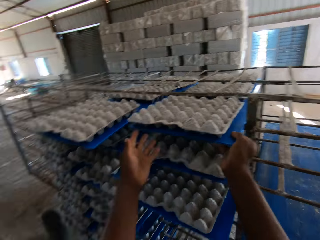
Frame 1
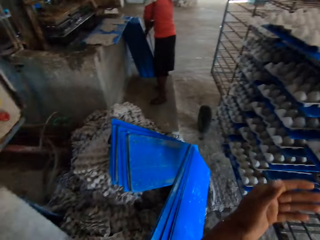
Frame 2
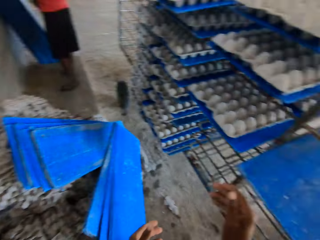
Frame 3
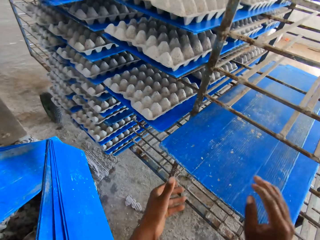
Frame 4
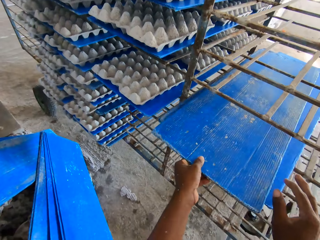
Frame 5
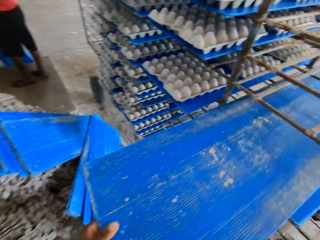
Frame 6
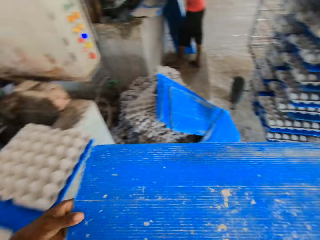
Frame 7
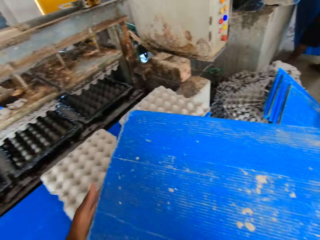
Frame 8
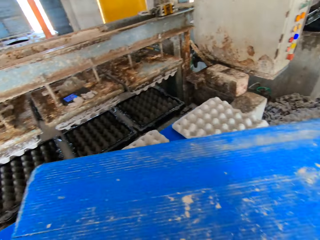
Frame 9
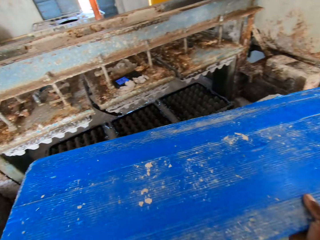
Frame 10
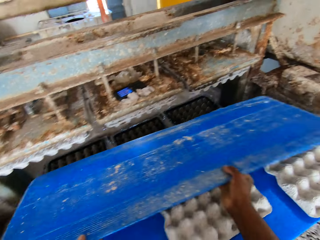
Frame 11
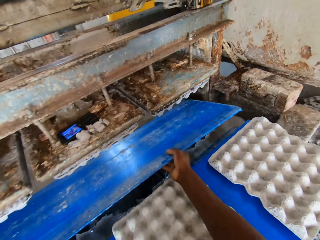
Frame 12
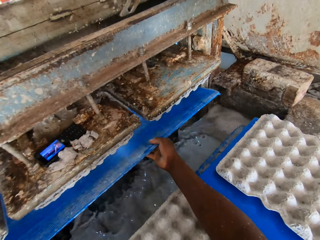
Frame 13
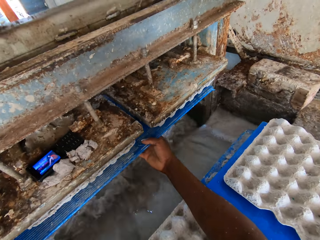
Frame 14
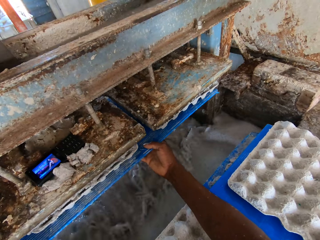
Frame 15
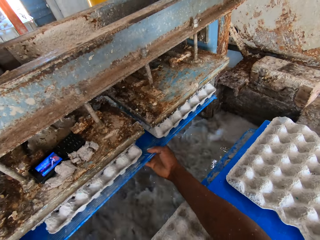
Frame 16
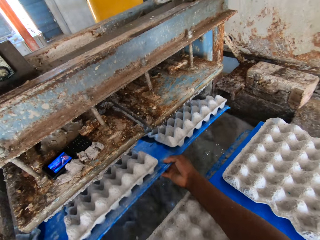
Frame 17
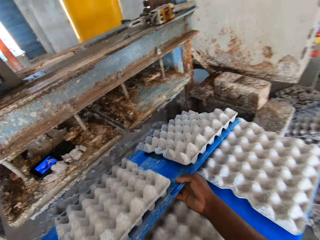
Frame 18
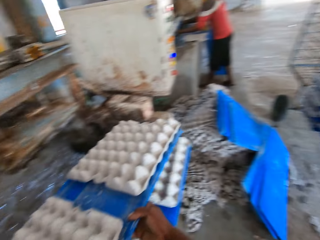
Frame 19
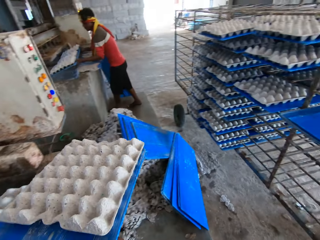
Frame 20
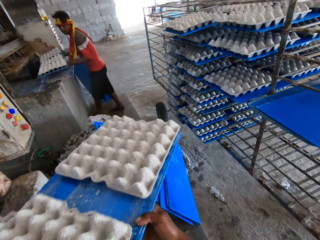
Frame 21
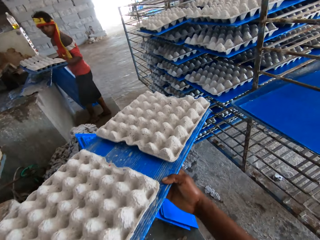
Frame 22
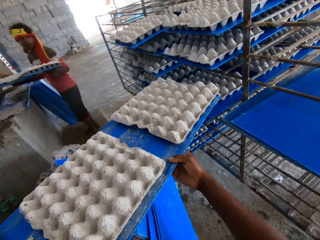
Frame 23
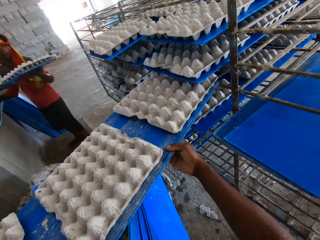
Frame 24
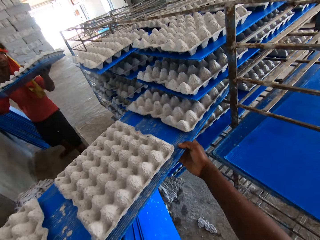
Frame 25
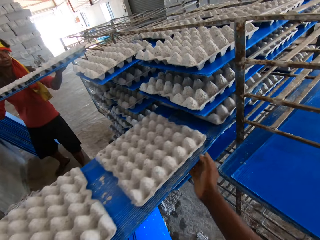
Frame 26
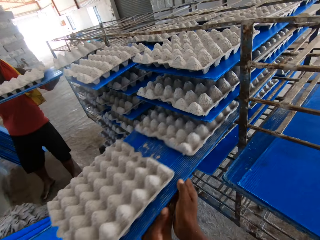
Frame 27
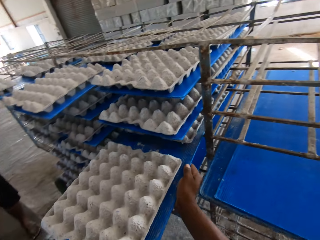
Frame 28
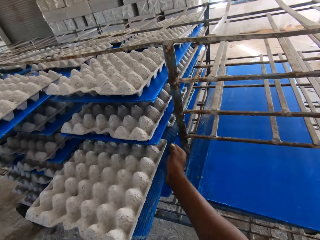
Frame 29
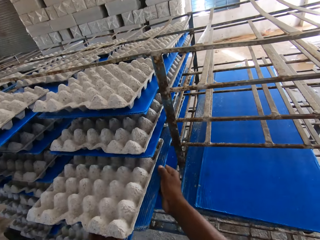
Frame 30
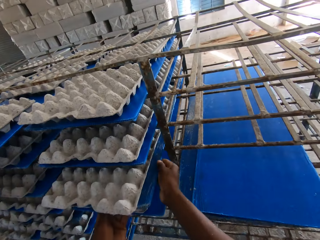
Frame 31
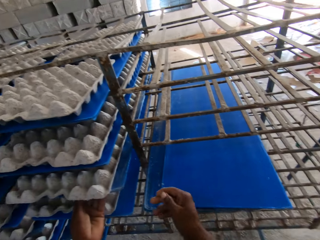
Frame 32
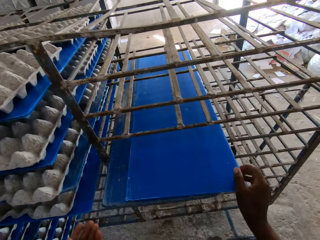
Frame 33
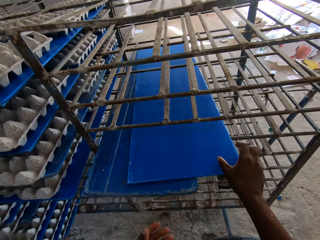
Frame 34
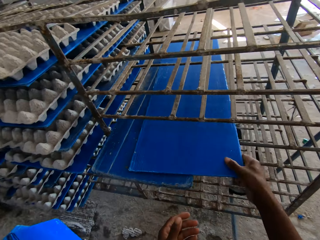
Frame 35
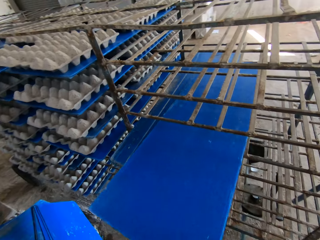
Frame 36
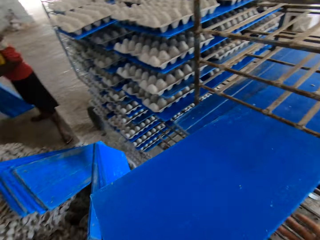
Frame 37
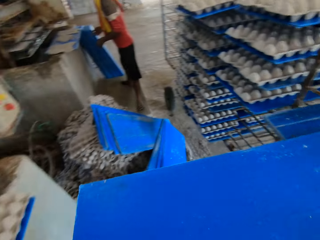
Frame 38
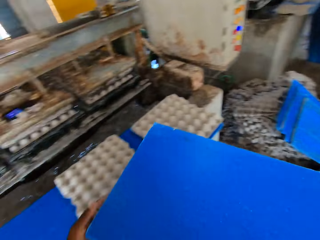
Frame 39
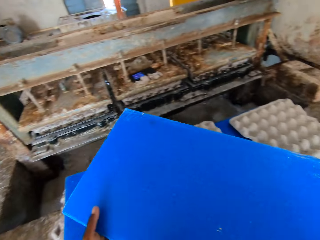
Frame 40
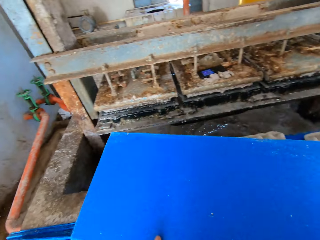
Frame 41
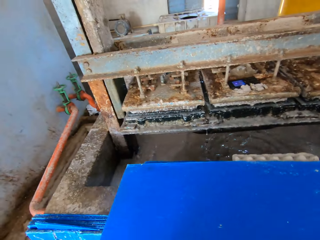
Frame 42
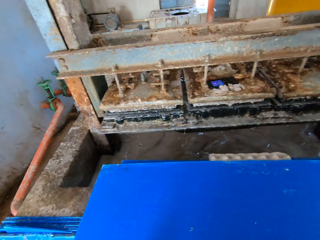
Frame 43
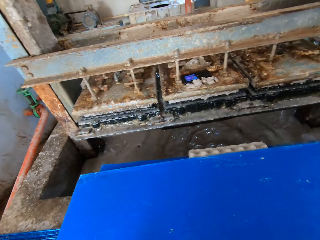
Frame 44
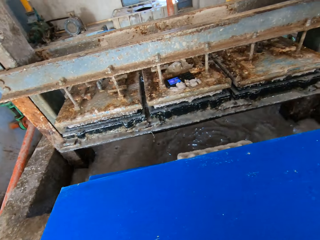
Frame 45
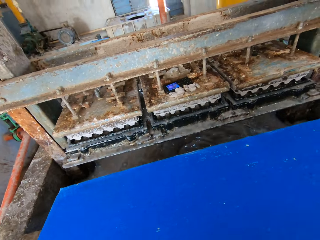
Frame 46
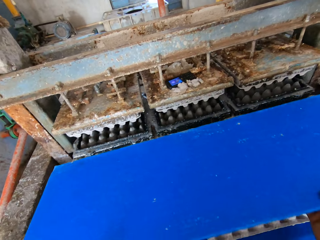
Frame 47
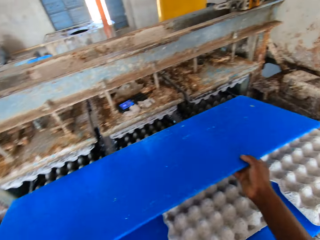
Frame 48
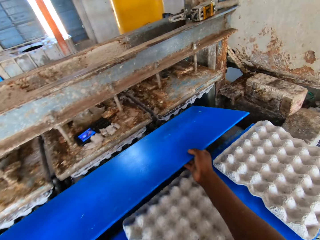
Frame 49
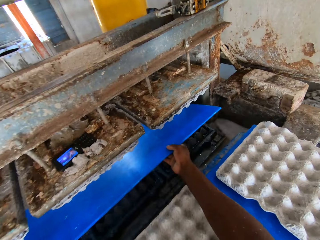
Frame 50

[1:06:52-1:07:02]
The camera wearer picks a plastic sheet on the plastic sheets in the rack with both hands. They insert the plastic sheet into the egg tray machine with both hands. They remove the plastic sheet together with some egg trays on it from the egg tray machine with both hands. A man removes a plastic sheet together with some egg trays on it from the egg tray machine with both hands. The camera wearer slides the plastic sheet together with the egg tray in the rack with both hands. The man slides the plastic sheet together with the egg tray in the rack with both hands. The camera wearer picks a plastic sheet on the plastic sheets in the rack with both hands. They hold the plastic sheet on the plastic sheet with the egg tray on the ledge with both hands. They lift the board.

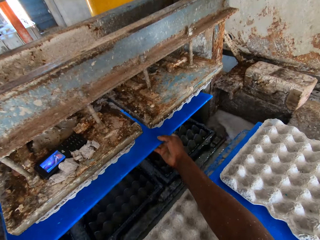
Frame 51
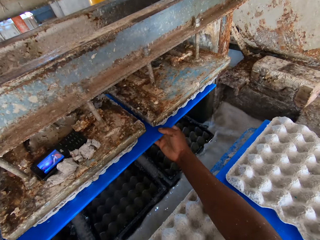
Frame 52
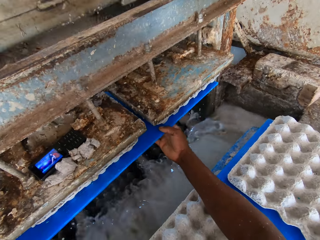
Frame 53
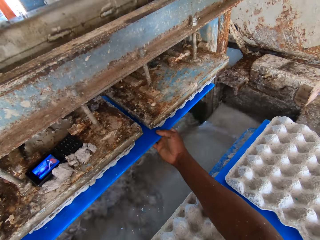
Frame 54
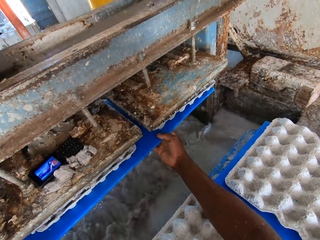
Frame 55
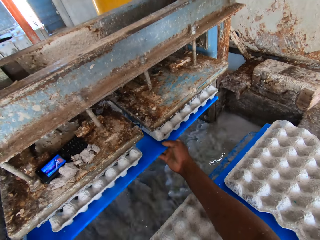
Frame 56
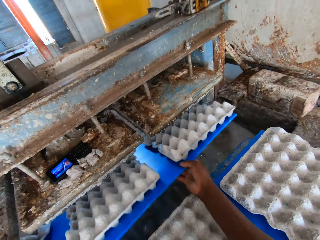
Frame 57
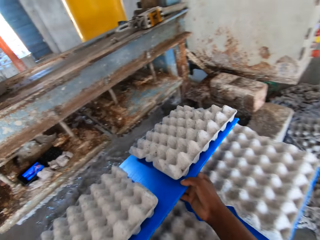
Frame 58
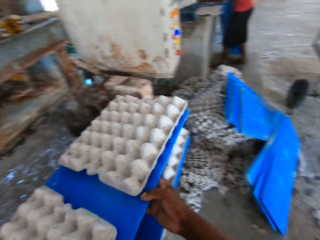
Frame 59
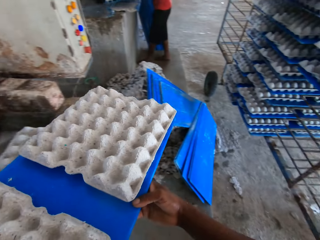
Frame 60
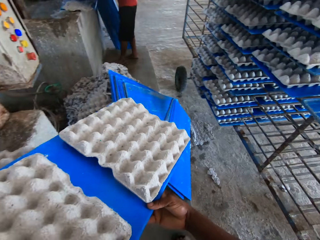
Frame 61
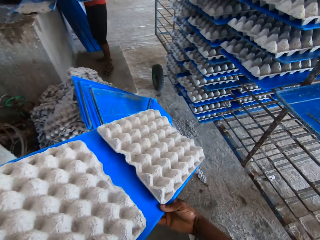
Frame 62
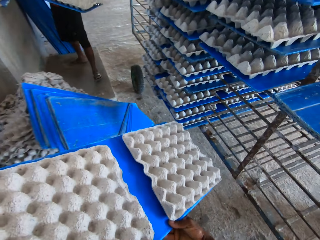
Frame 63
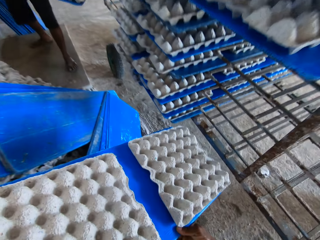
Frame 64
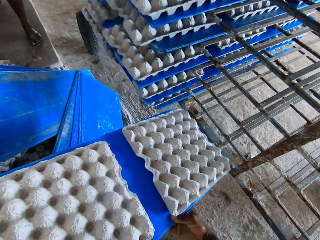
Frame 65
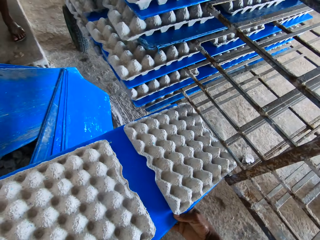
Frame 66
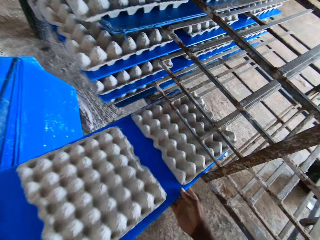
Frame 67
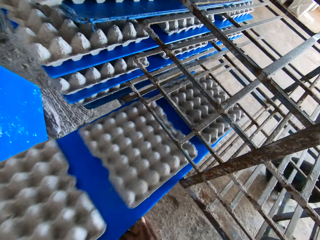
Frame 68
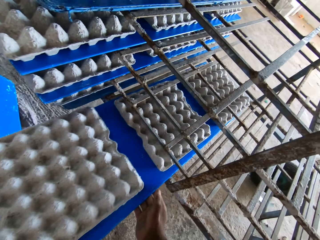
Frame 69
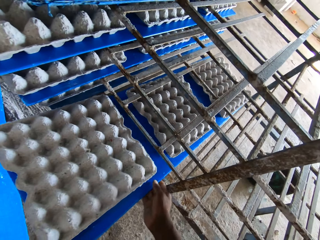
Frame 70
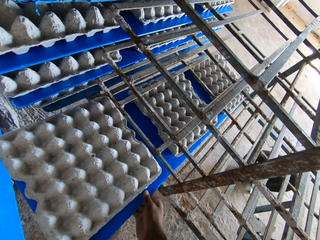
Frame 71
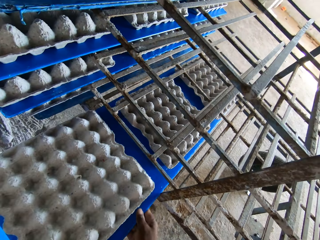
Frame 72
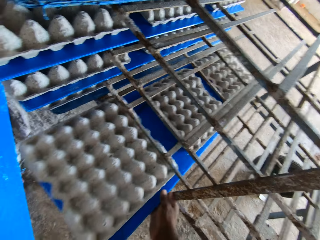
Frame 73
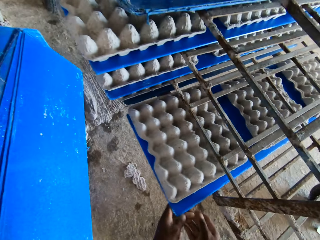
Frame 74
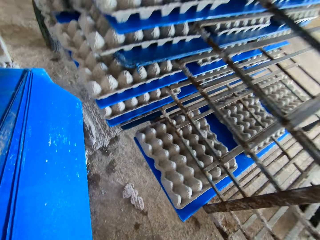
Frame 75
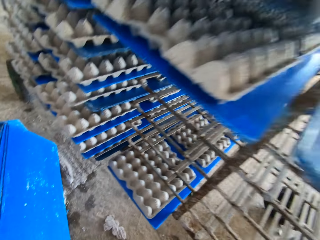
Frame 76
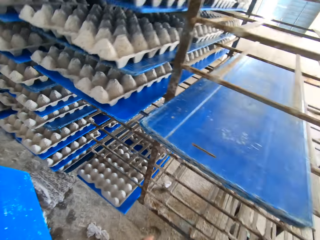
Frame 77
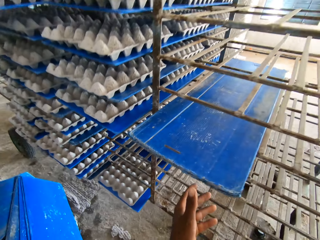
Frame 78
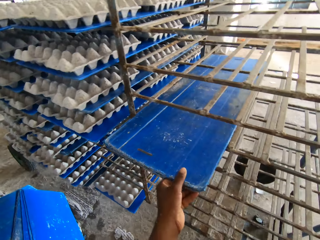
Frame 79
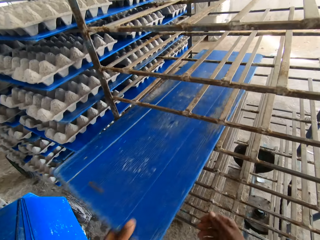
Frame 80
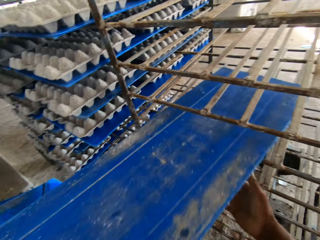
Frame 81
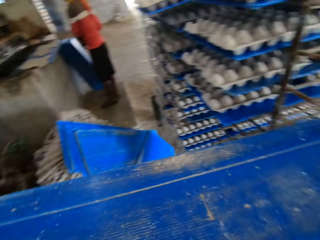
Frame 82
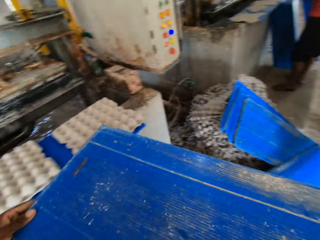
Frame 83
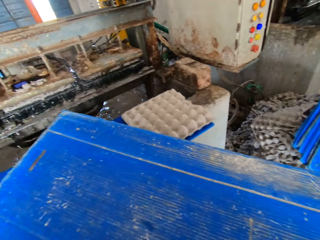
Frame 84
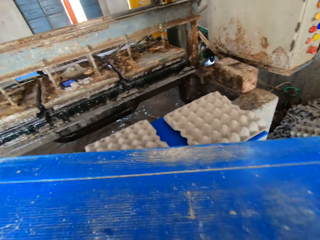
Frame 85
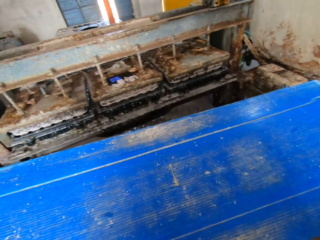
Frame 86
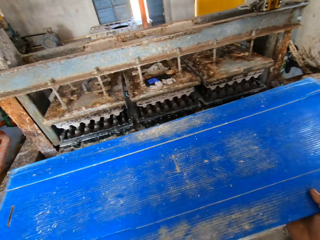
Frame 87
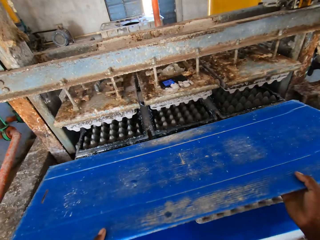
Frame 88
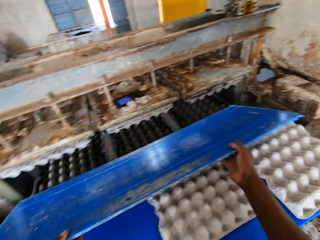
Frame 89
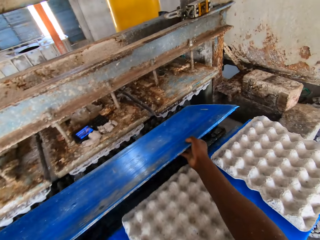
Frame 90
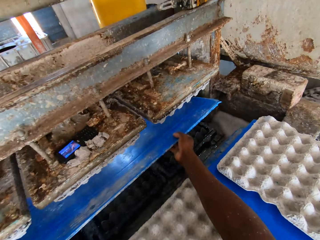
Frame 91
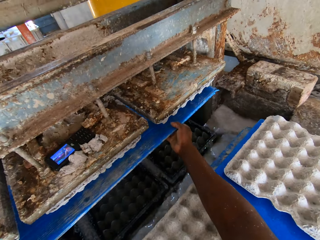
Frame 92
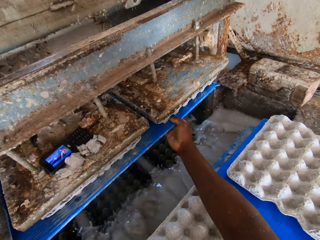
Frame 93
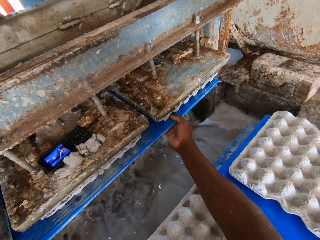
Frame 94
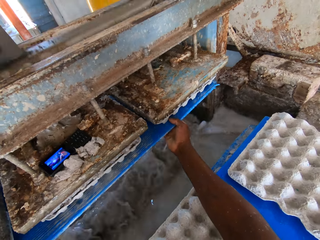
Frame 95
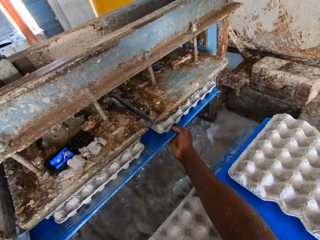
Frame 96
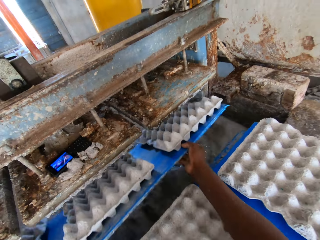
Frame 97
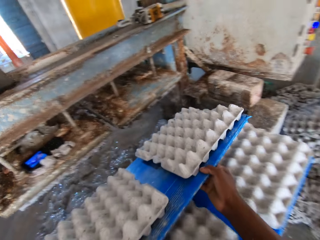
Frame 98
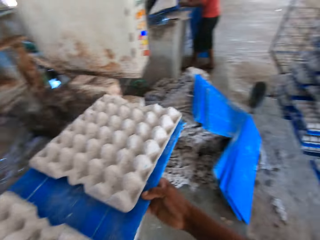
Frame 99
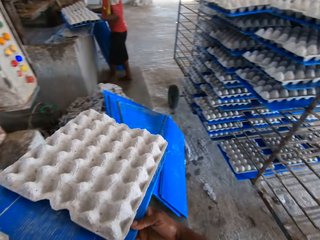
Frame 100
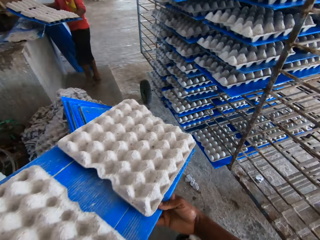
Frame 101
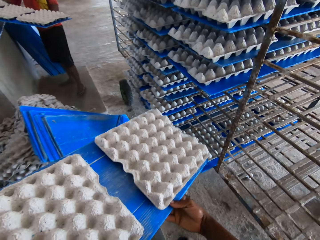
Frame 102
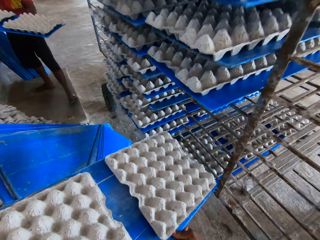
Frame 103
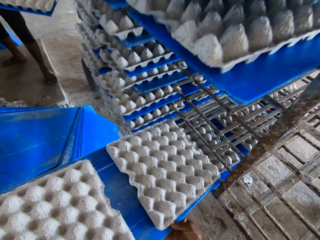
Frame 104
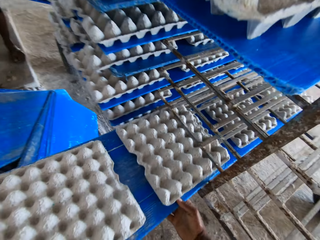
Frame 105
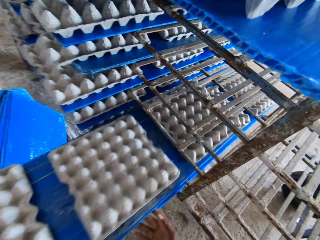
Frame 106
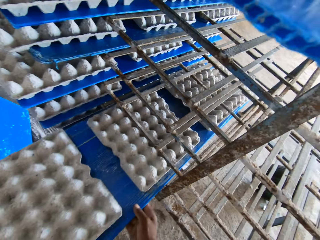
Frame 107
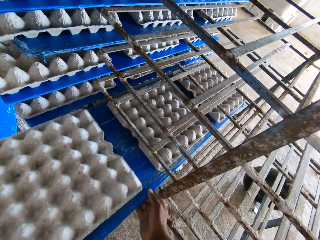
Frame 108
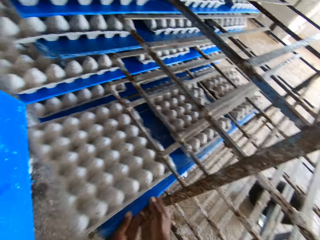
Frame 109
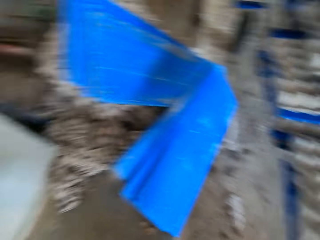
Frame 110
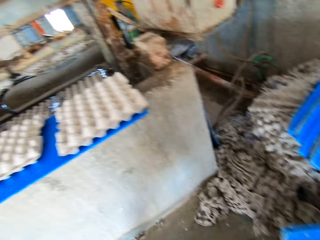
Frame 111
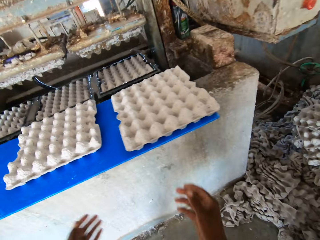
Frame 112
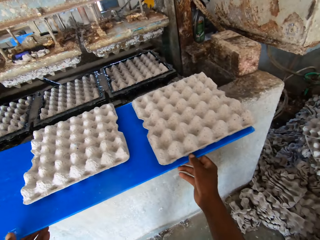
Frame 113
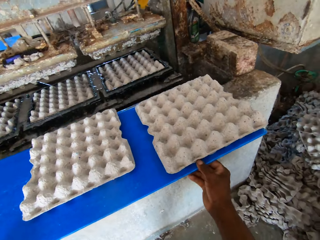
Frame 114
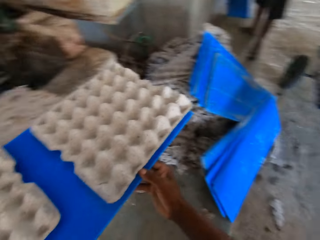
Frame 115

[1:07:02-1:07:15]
The camera wearer inserts the plastic sheet into the egg tray machine with both hands. They remove the plastic sheet together with some egg trays on it from the egg tray machine with both hands. A man removes a plastic sheet together with some egg trays on it from the egg tray machine with both hands. The camera wearer slides the plastic sheet together with the egg tray in the rack with both hands. They pick a plastic sheet in the rack with both hands. They insert the plastic sheet into the egg tray machine with both hands. They remove the plastic sheet together with some egg trays on it from the egg tray machine with both hands. The man removes a plastic sheet together with some egg trays on it from the egg tray machine with both hands. The camera wearer slides the plastic sheet together with the egg tray in the rack with both hands.
